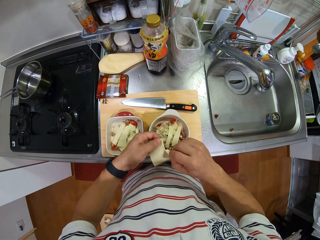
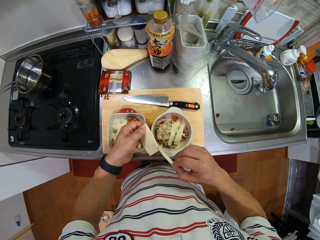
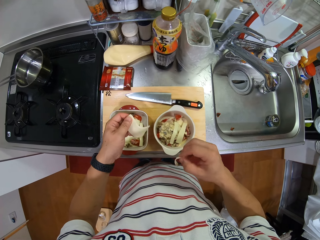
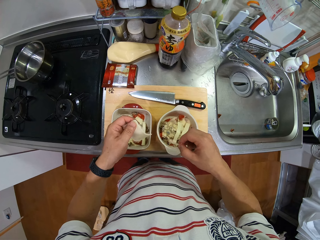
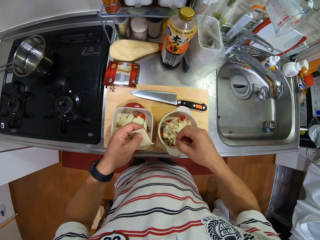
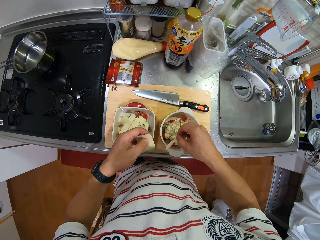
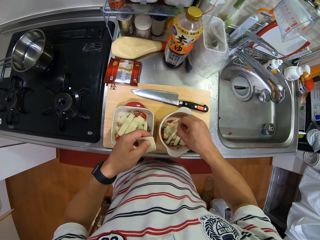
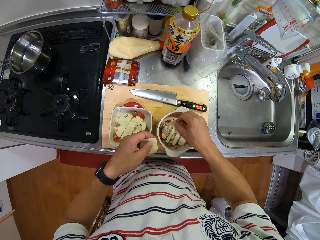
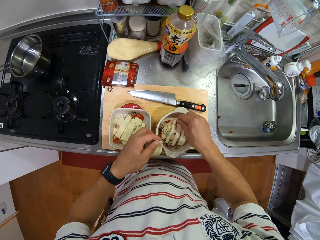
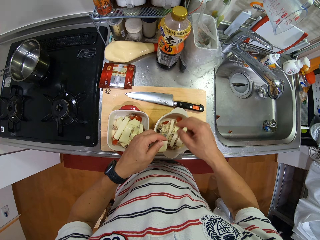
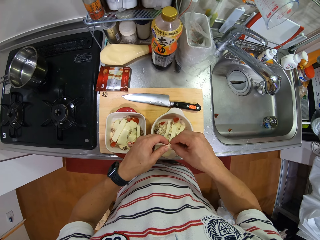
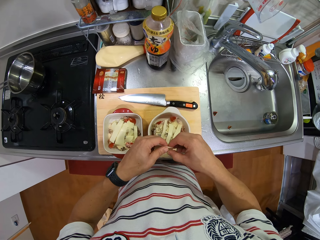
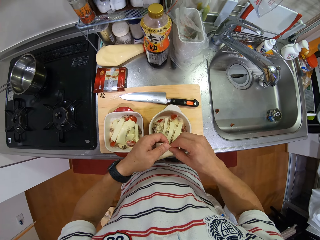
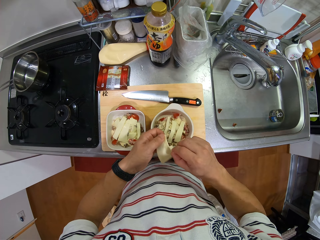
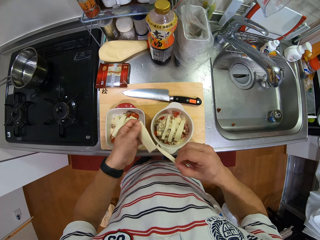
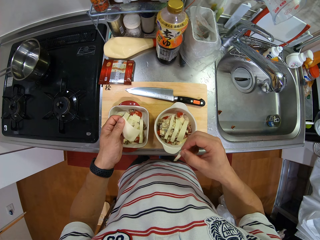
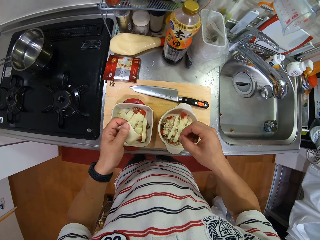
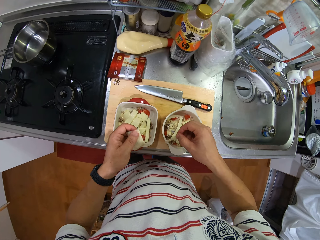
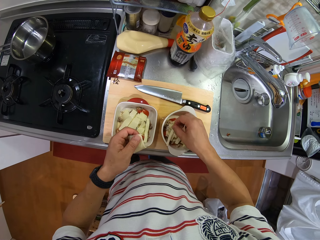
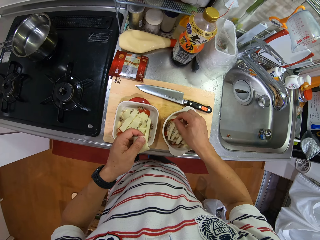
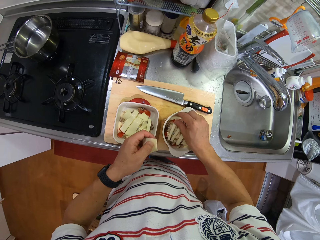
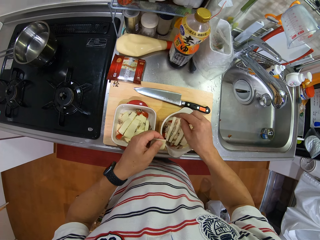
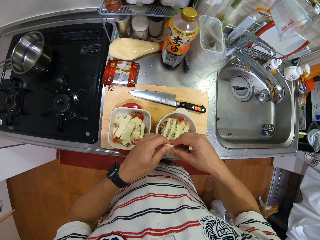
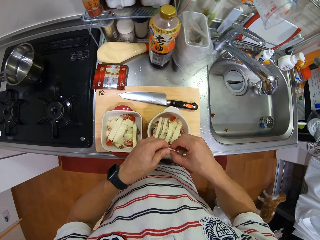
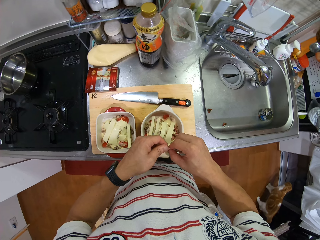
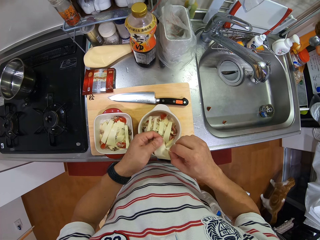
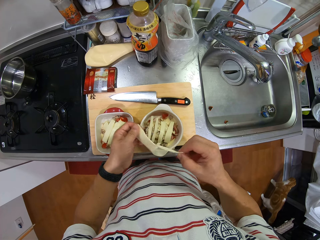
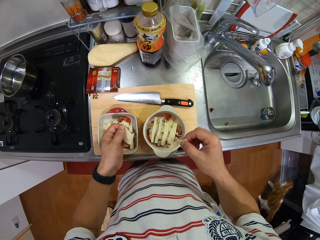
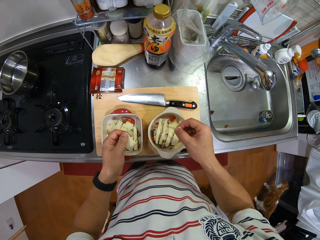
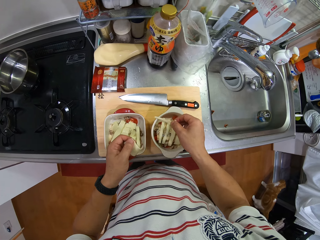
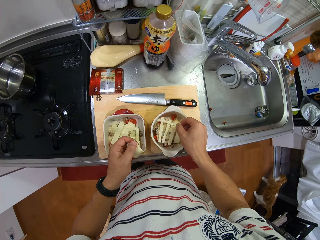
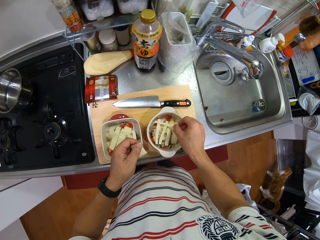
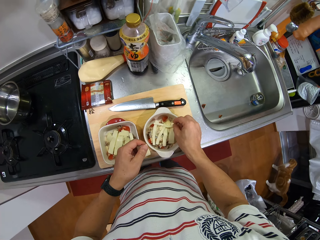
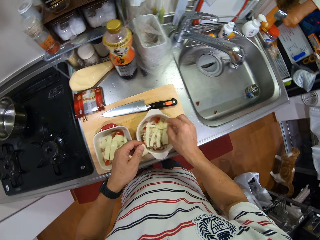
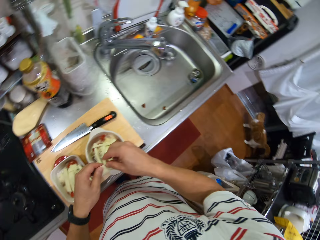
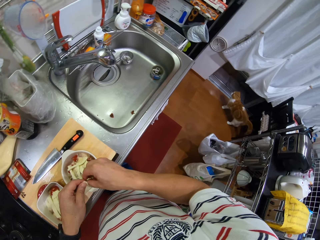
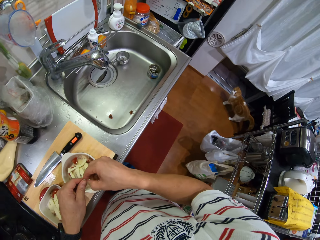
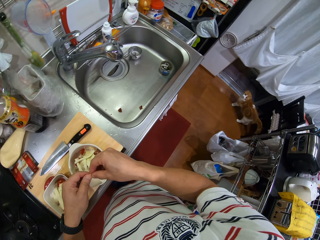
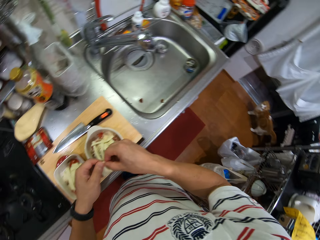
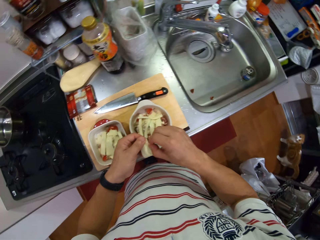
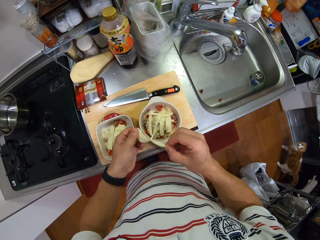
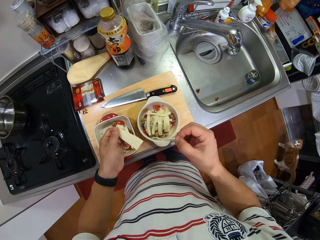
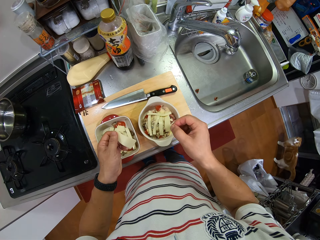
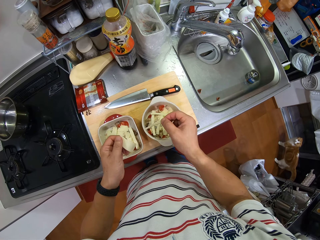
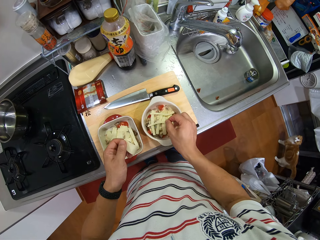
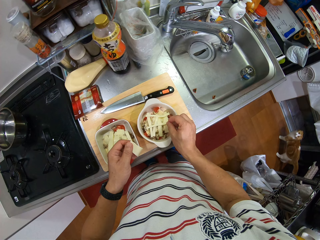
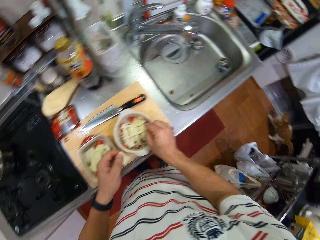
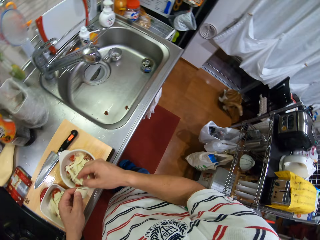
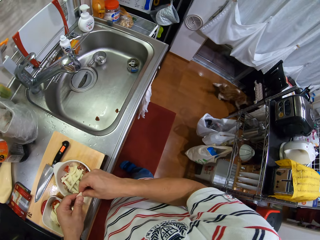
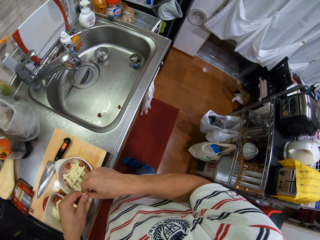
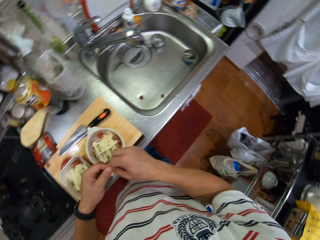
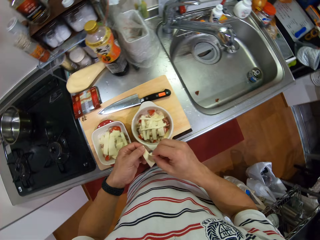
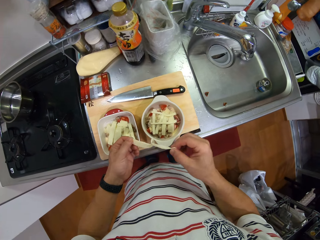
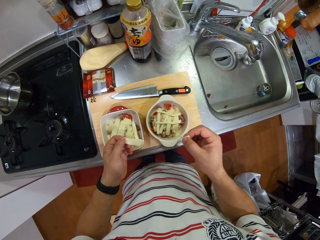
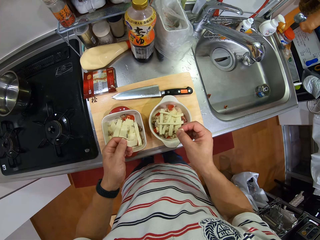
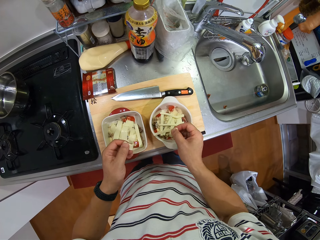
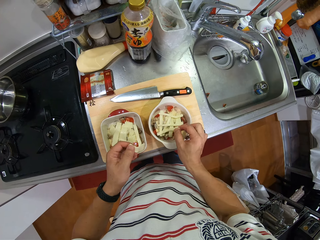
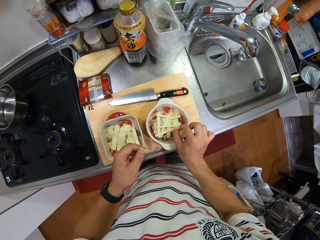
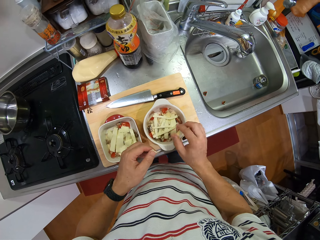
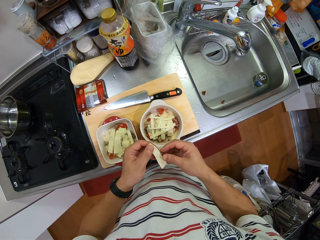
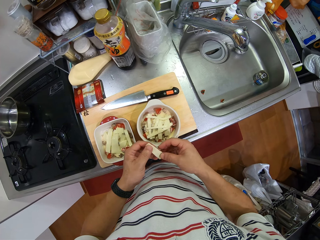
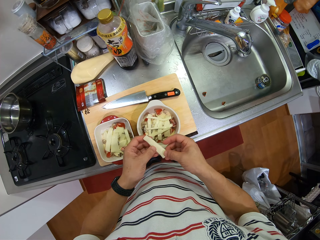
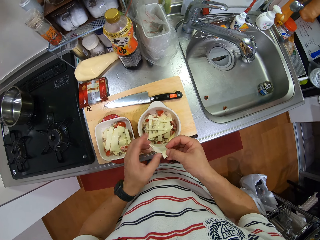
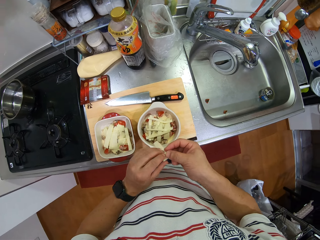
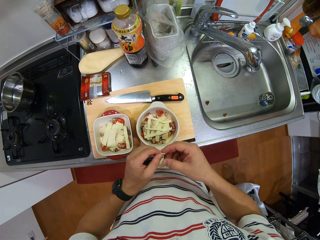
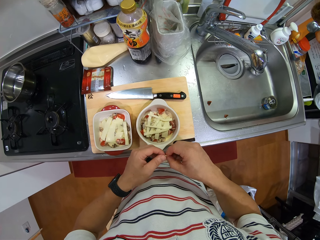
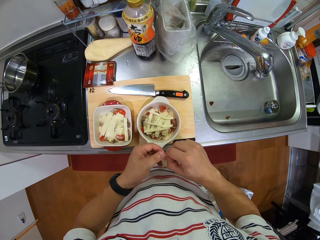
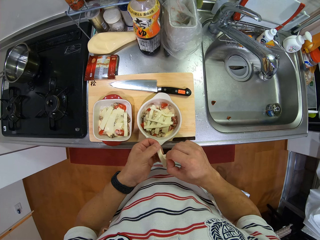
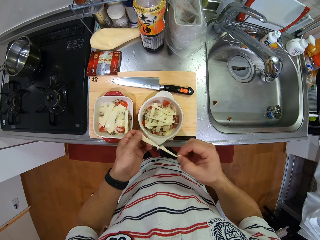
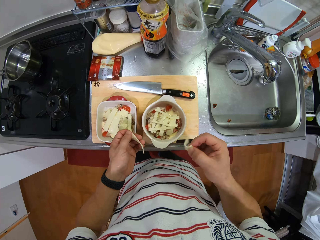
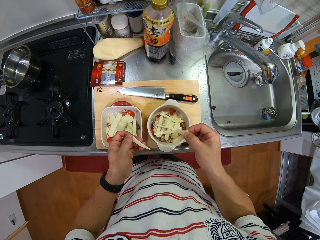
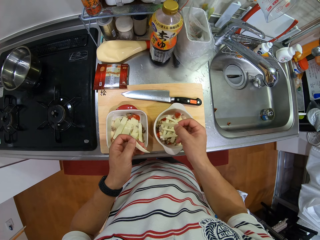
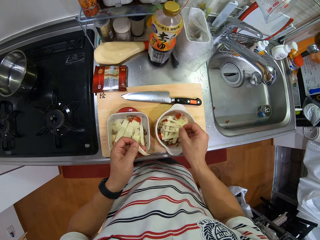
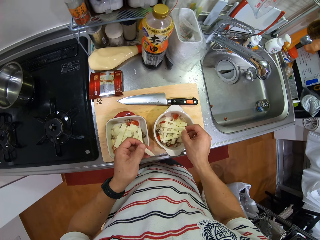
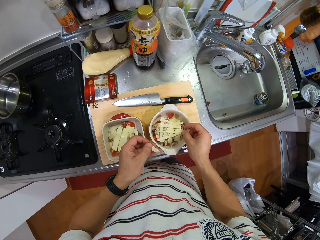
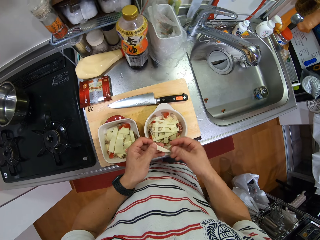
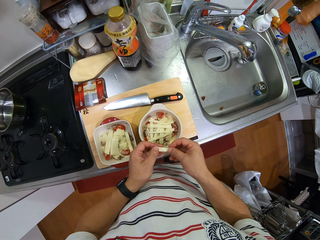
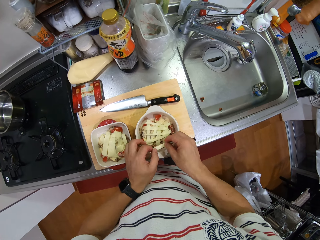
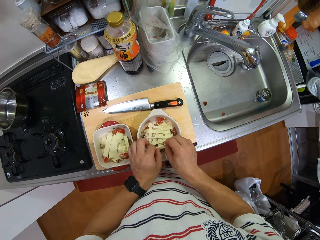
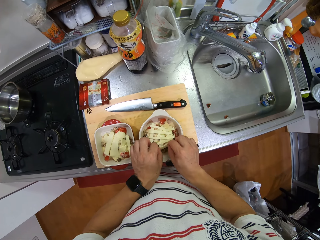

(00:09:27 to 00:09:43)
The camera wearer cuts more pieces of the unleavened bread. They put more pieces of the unleavened bread in the bowl. They cut more pieces of the unleavened bread. They put the piece of the unleavened bread in the bowl. They cut more pieces of the unleavened bread. They put the piece of the unleavened bread in the bowl. They look around. They cut more pieces of the unleavened bread. They put the piece of the unleavened bread in the bowl. They look around. They cut more pieces of the unleavened bread. They put the piece of the unleavened bread in the bowl. They hold the unleavened bread well. They cut the unleavened bread. They put the unleavened bread in the bowl.

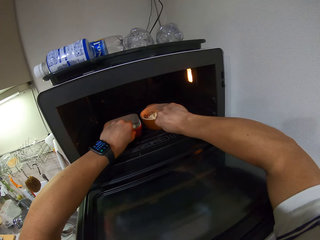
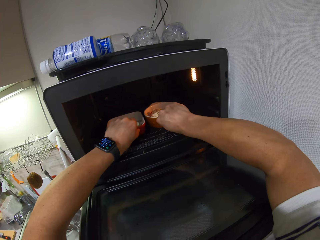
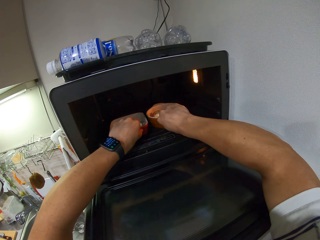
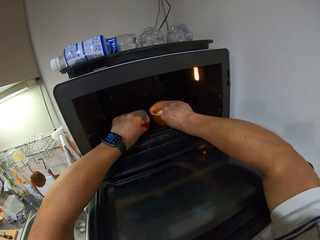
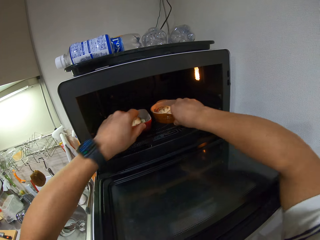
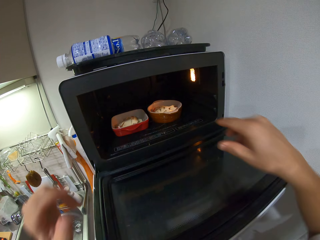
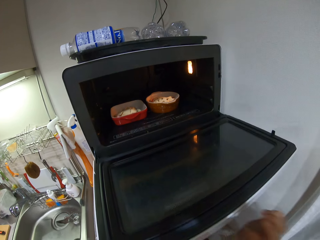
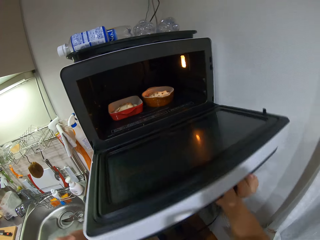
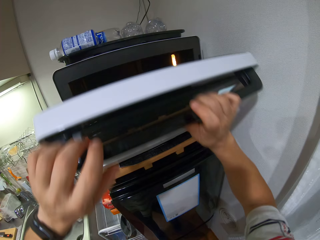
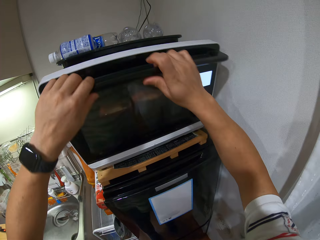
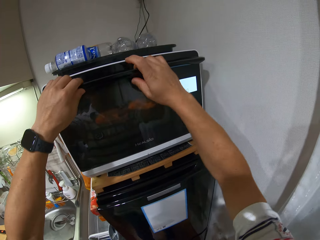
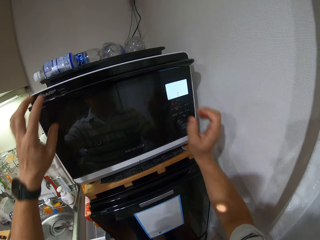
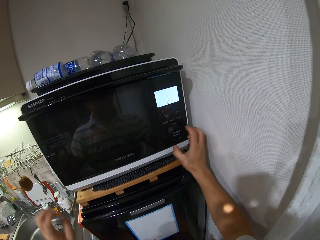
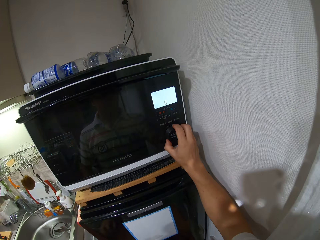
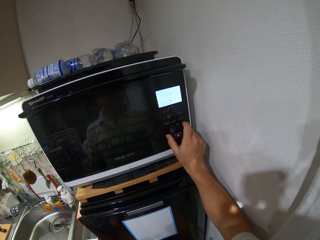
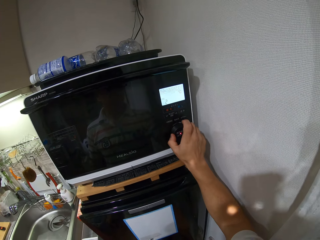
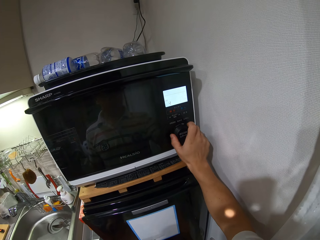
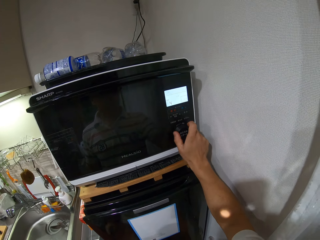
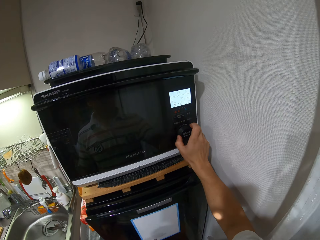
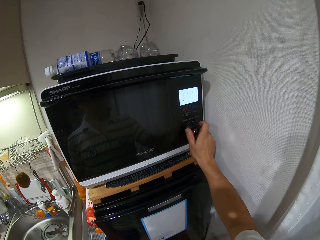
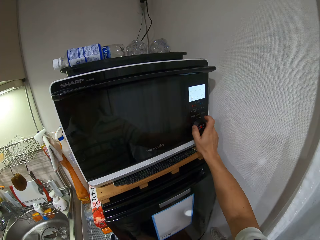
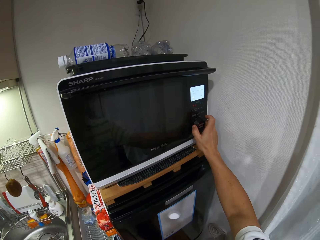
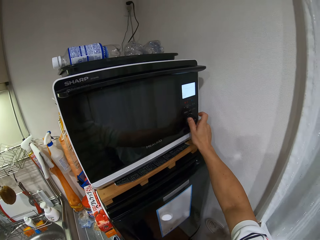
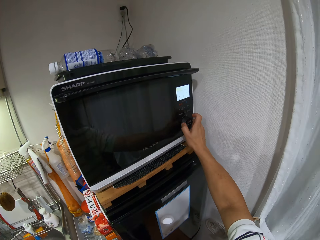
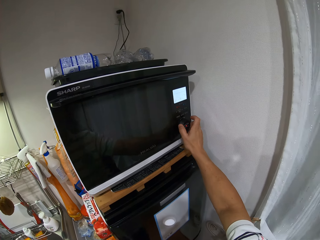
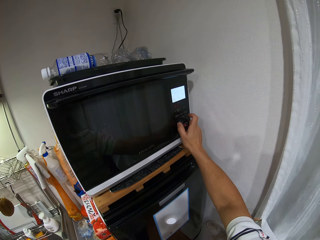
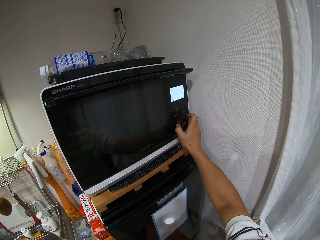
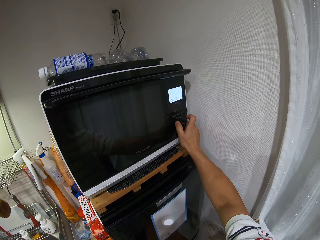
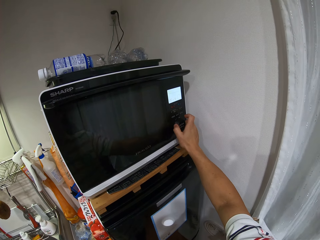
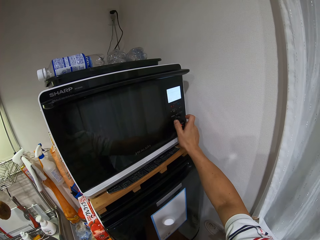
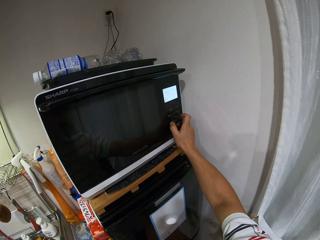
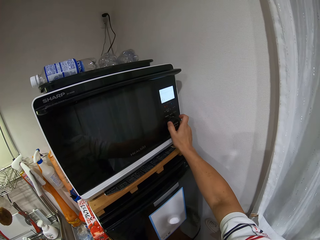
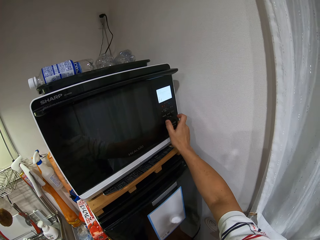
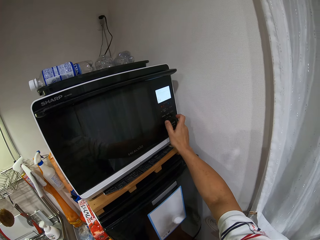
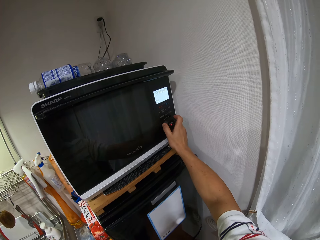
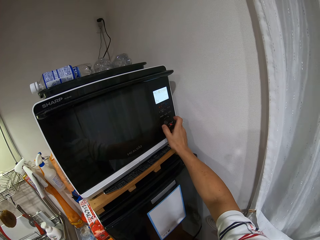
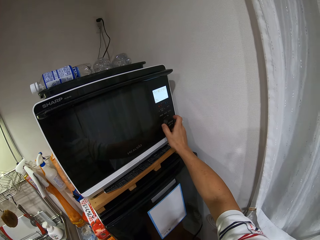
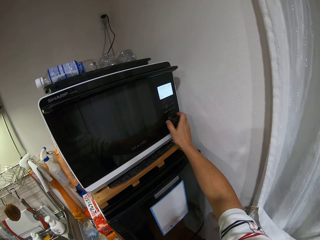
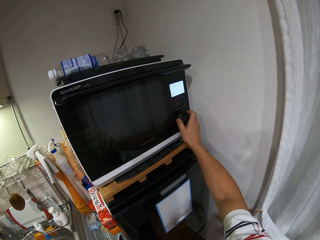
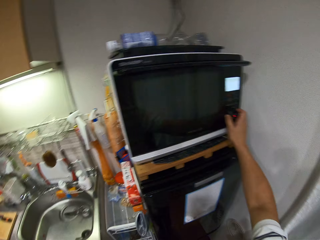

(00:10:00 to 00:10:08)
The camera wearer closes the microwave. They start the microwave and set cooking time on the microwave.
